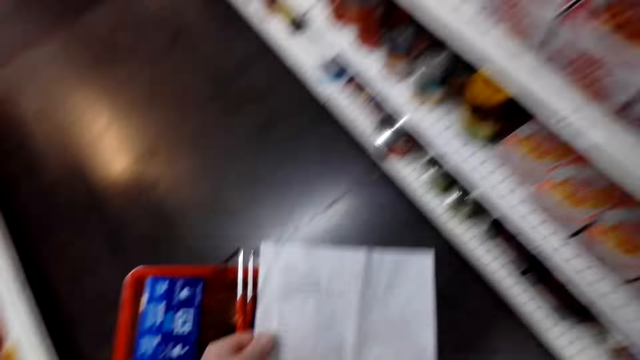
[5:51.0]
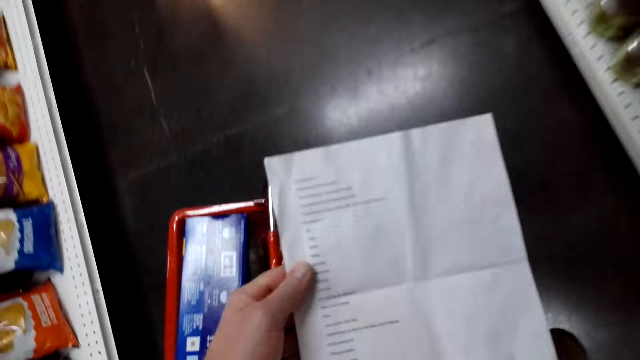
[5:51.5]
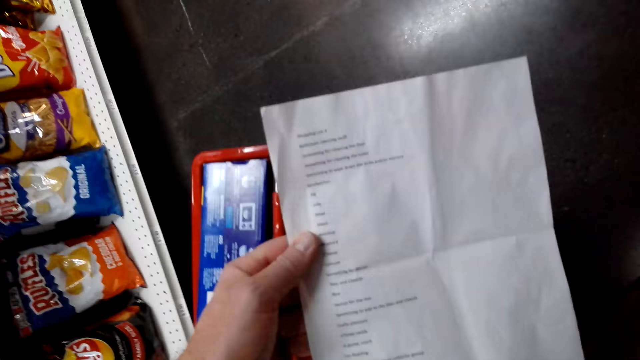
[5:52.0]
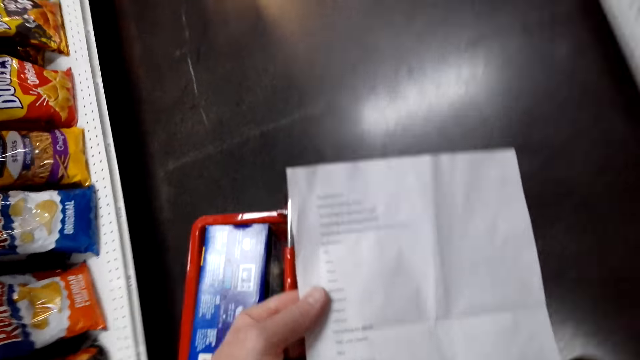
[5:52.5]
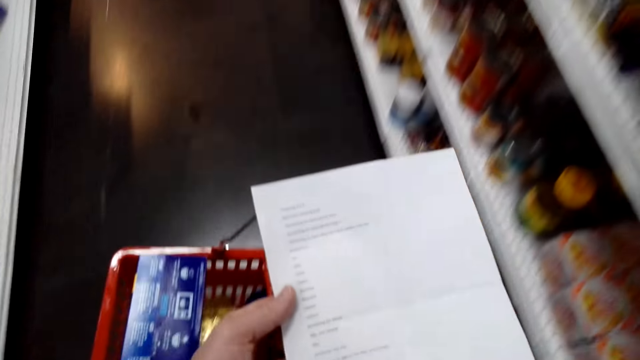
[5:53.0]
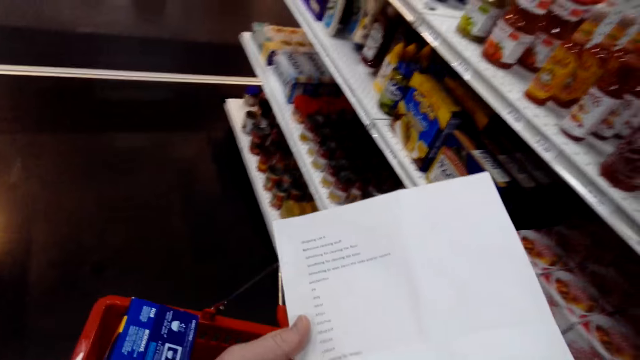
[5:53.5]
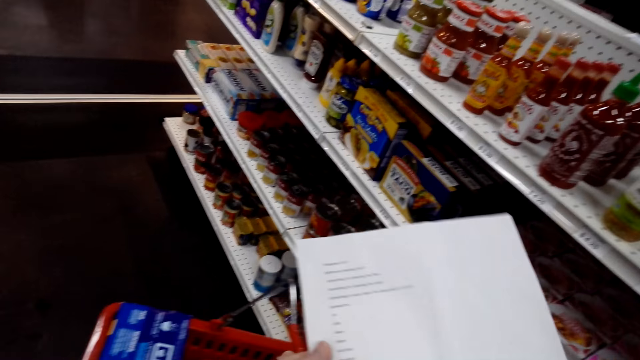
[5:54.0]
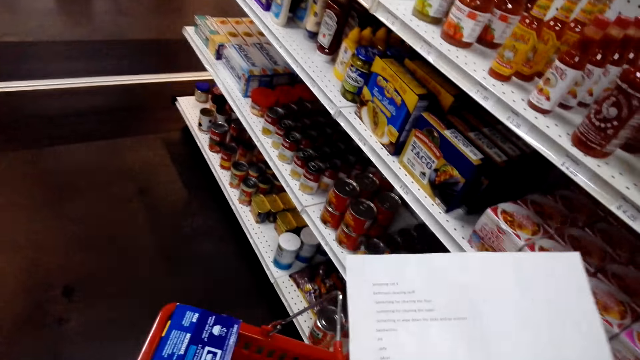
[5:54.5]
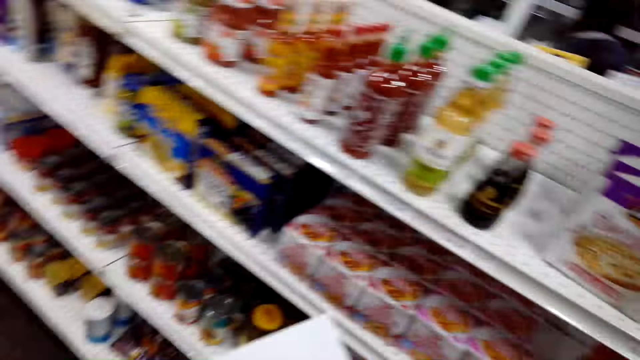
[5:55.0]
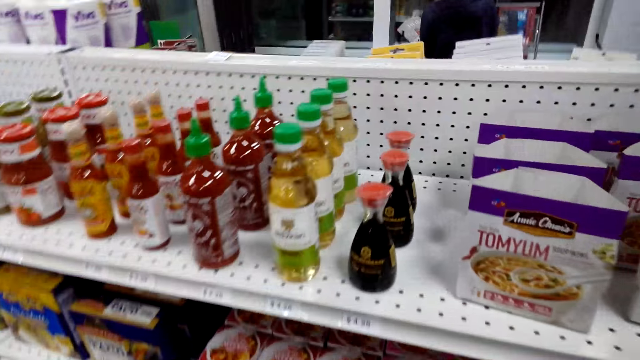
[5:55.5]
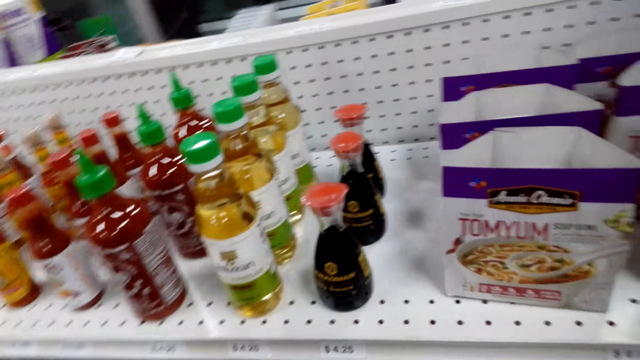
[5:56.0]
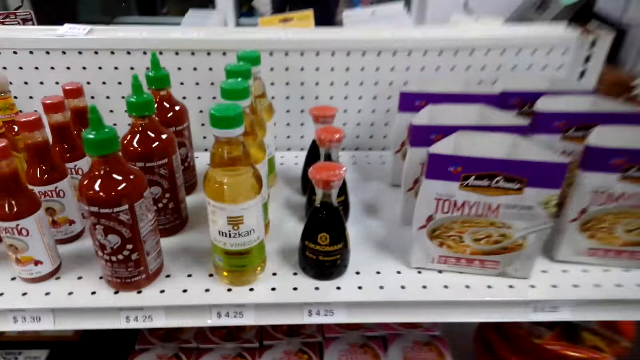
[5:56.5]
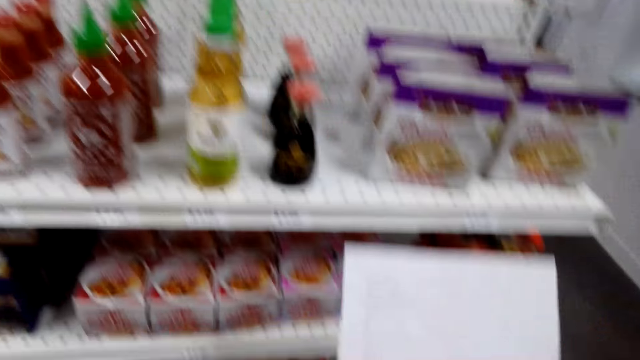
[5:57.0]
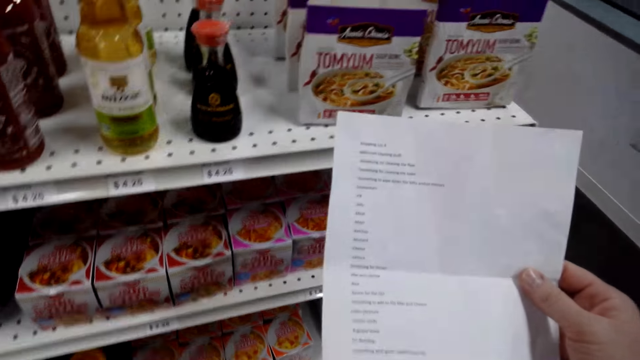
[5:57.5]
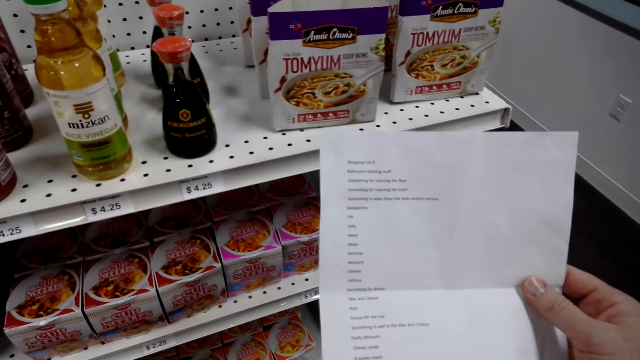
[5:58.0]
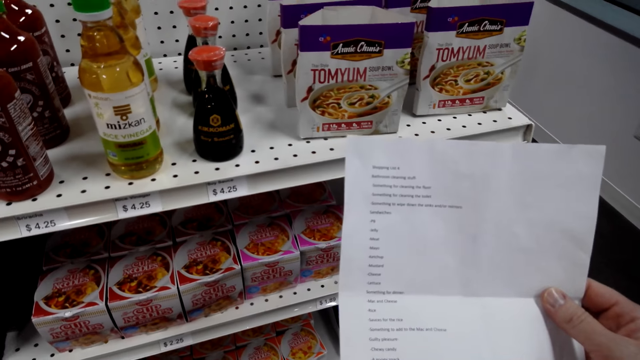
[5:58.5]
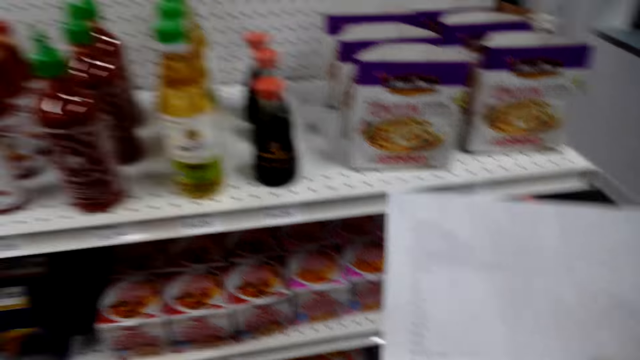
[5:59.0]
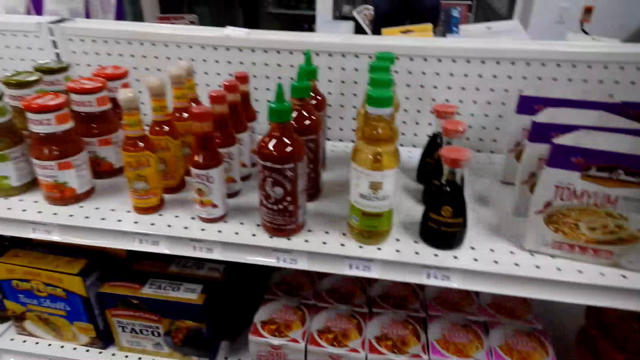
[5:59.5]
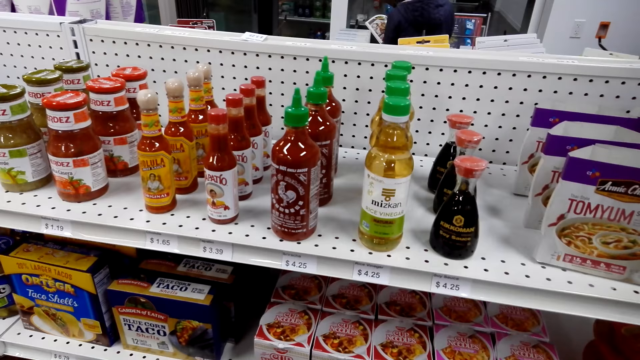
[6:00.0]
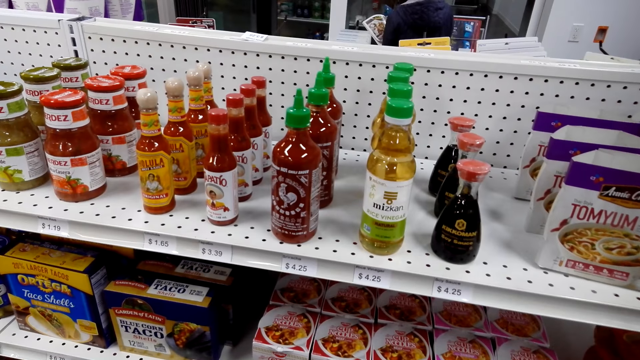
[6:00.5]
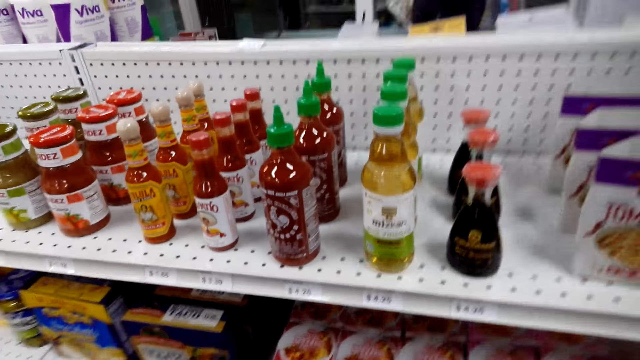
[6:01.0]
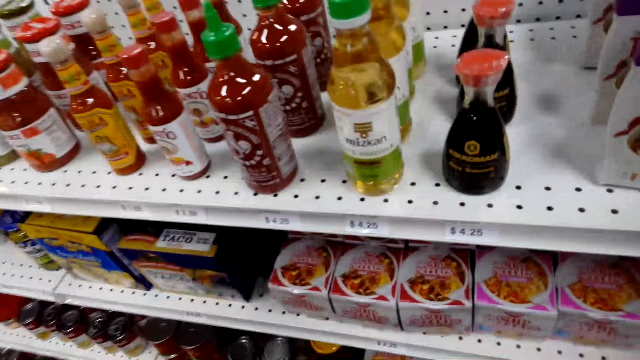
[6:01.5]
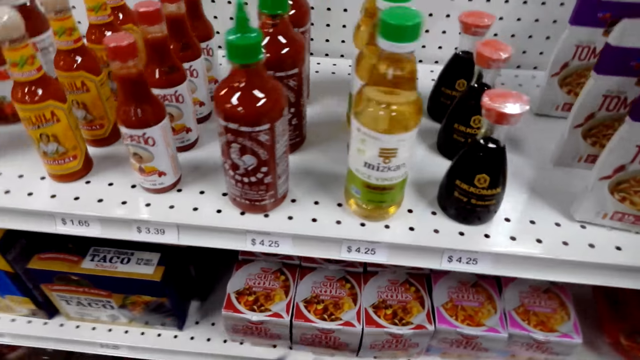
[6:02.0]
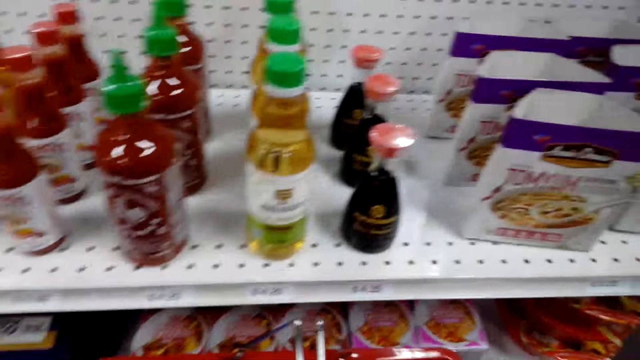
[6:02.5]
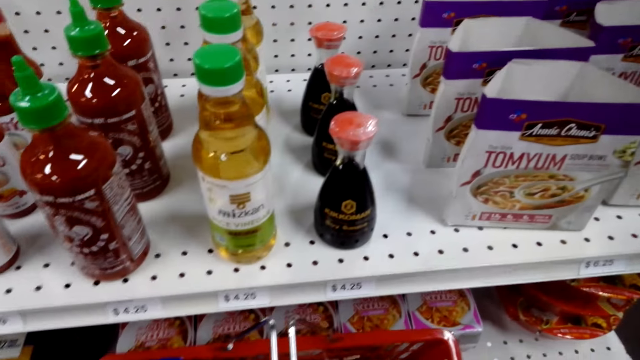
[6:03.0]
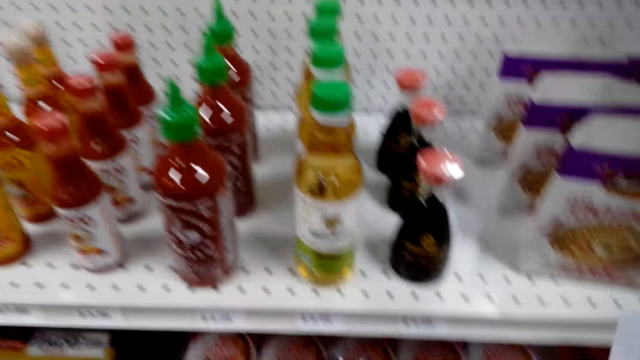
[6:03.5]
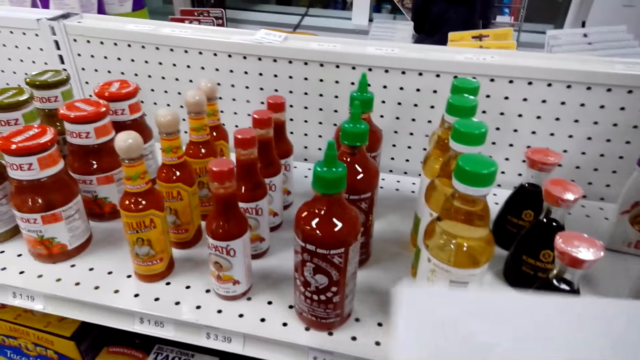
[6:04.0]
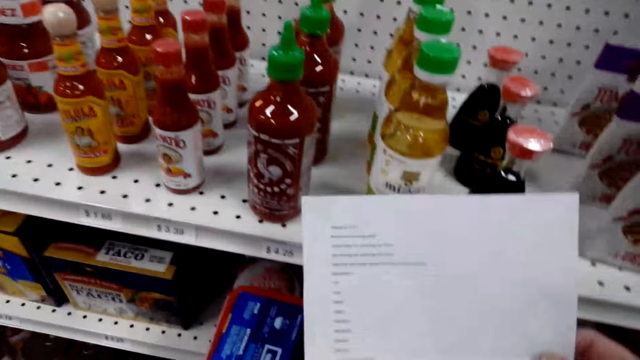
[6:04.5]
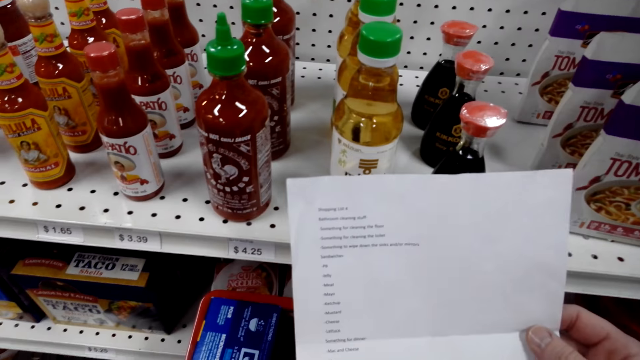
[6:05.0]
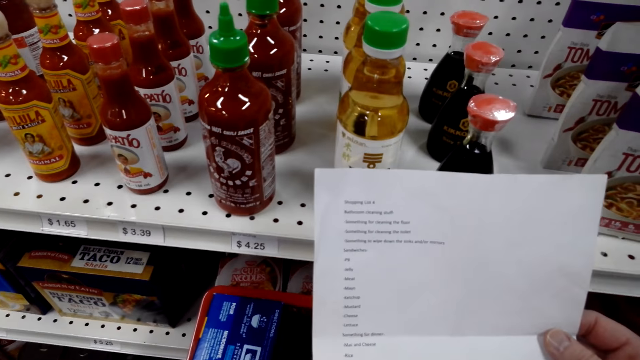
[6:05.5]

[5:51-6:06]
The camera wearer stands up. They look around the shop shelves. They check the shopping list. They look around the shop shelves. They pick up an object. They place the object in the carrier. They check the shopping list.

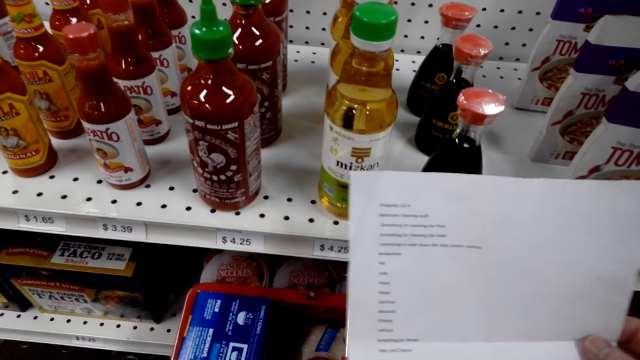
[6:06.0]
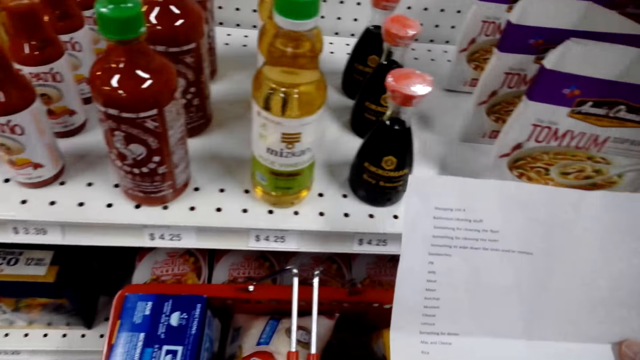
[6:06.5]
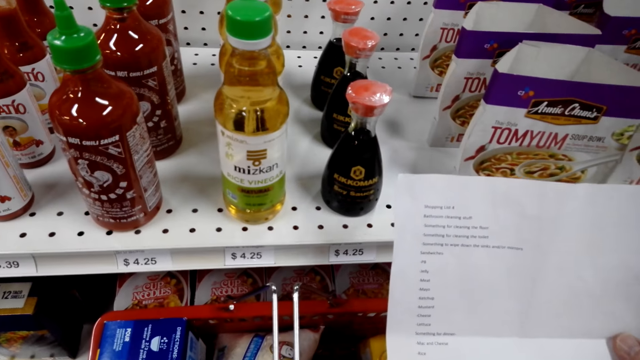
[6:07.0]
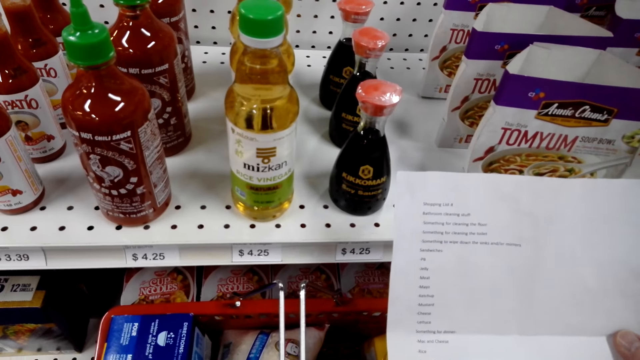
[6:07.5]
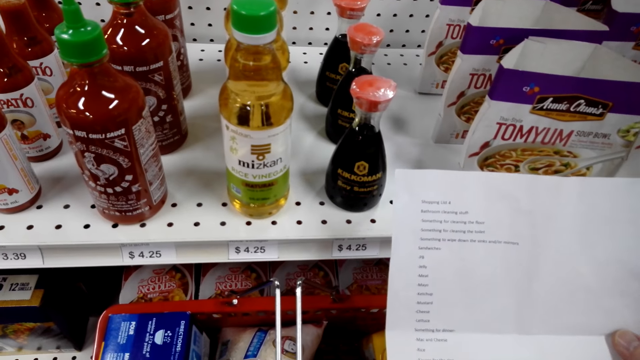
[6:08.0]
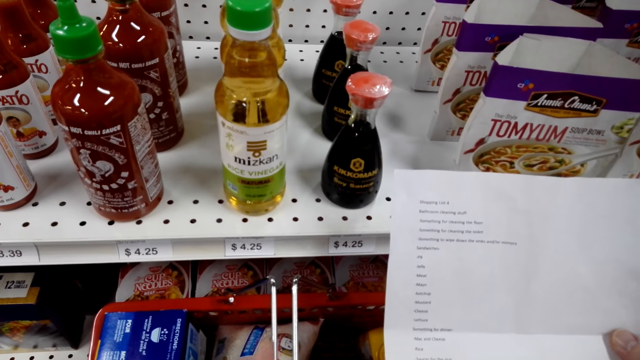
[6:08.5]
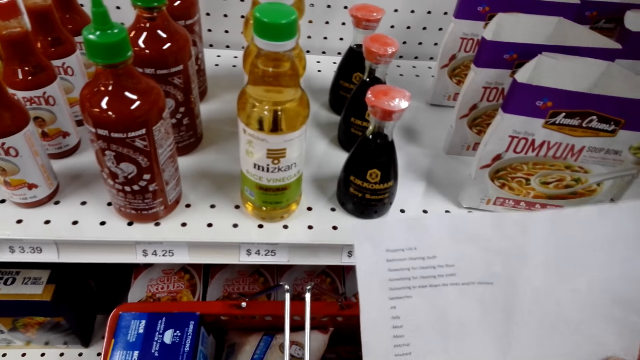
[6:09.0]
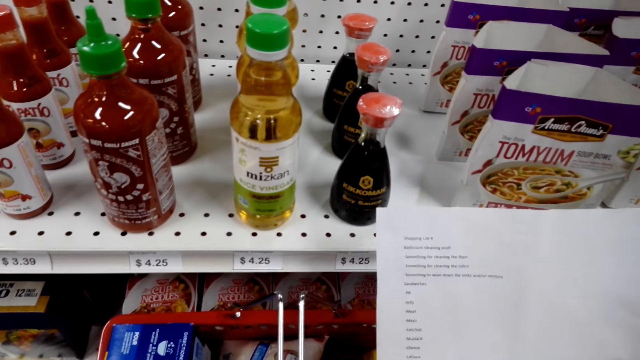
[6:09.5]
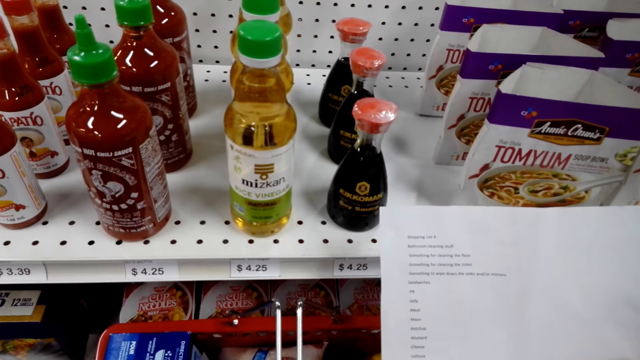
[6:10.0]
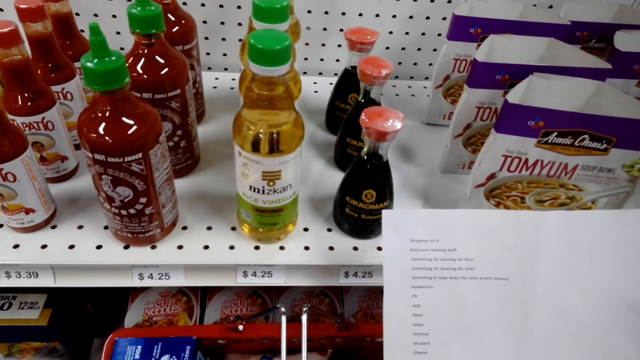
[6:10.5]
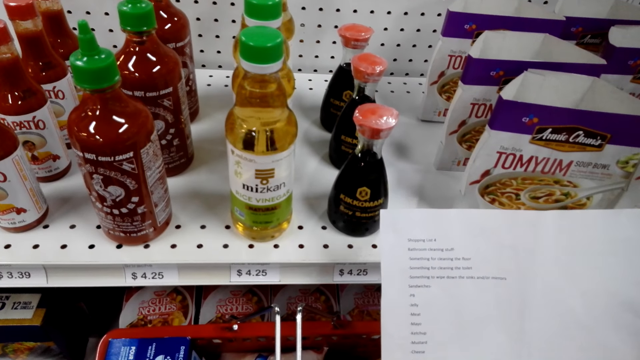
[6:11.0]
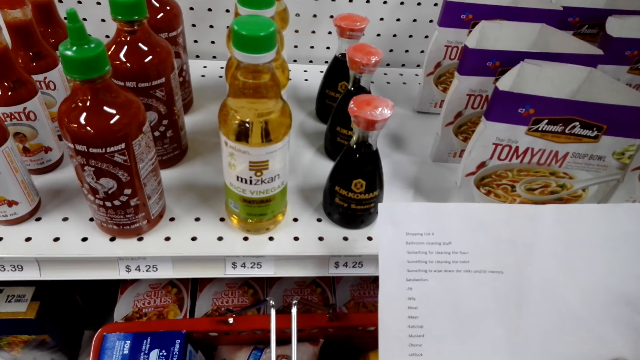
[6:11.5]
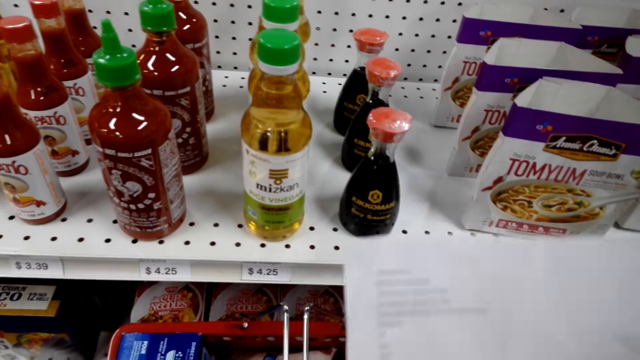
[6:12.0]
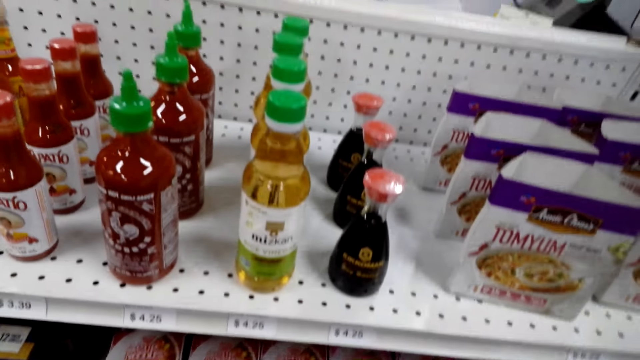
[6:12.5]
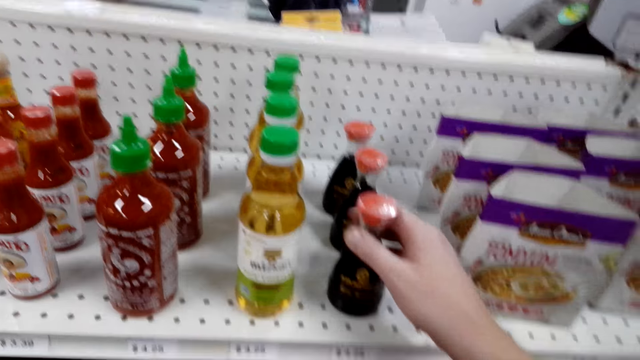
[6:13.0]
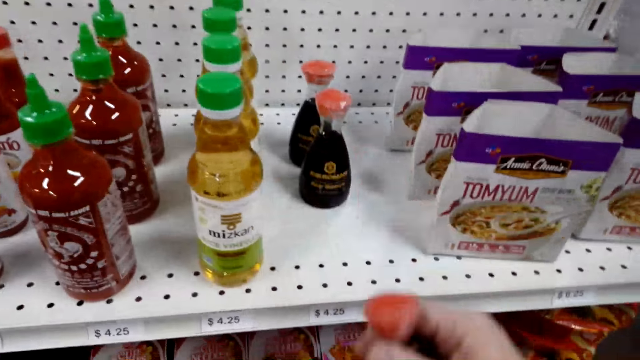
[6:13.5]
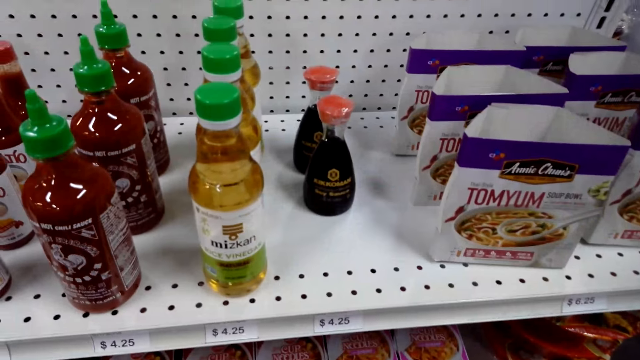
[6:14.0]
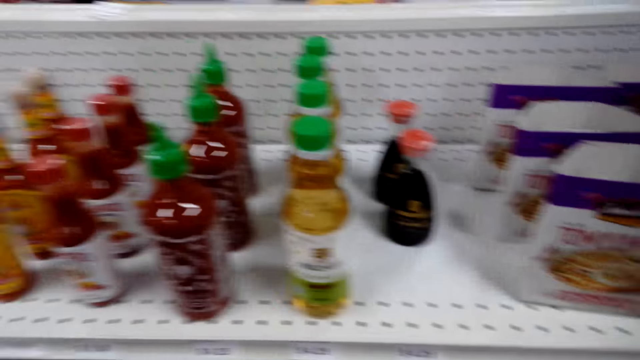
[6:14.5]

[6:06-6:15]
The camera wearer looks around the shop shelves. They pick up a bottle from the shelf. They place the bottle in the carrier. They look around the shop shelves.
